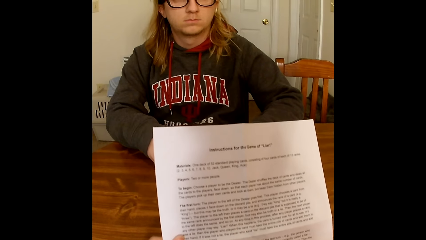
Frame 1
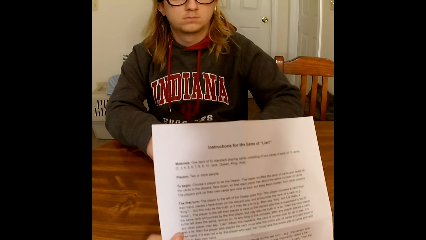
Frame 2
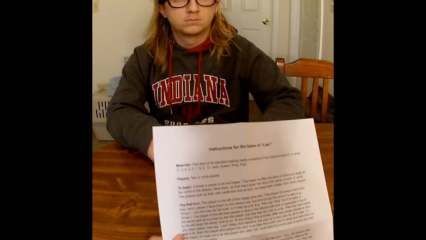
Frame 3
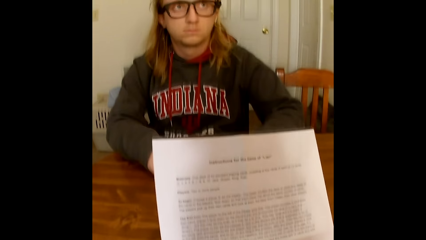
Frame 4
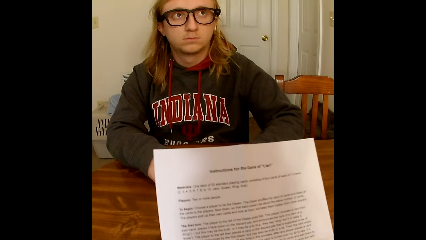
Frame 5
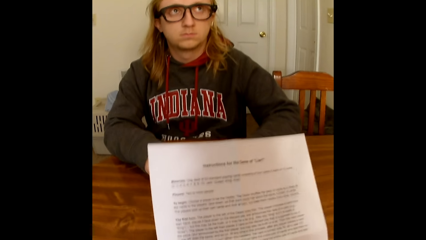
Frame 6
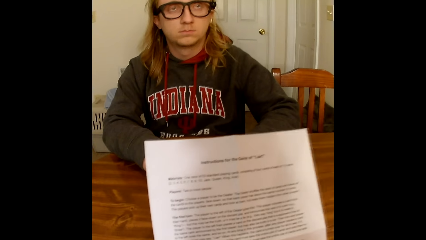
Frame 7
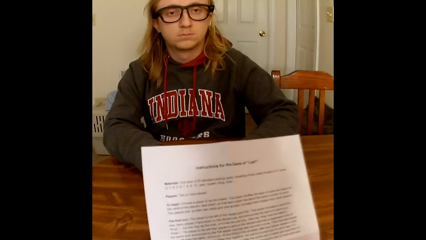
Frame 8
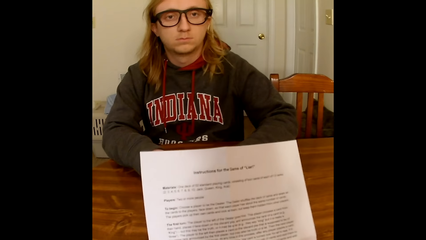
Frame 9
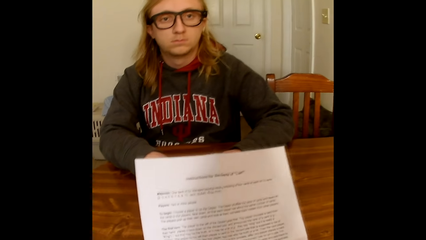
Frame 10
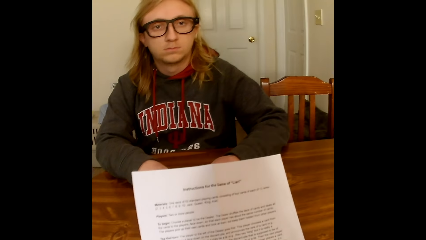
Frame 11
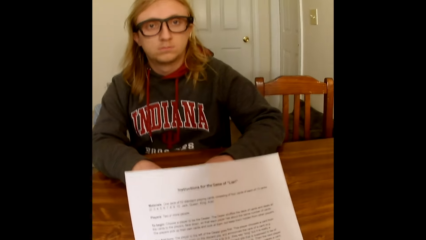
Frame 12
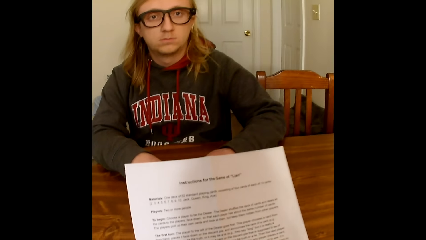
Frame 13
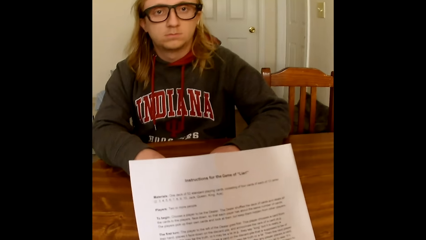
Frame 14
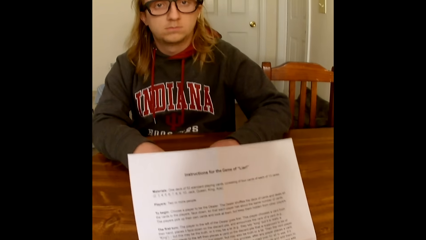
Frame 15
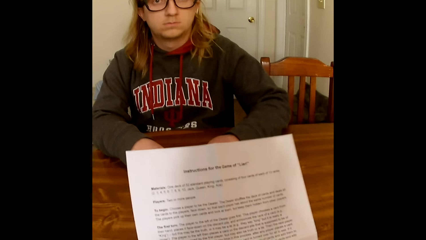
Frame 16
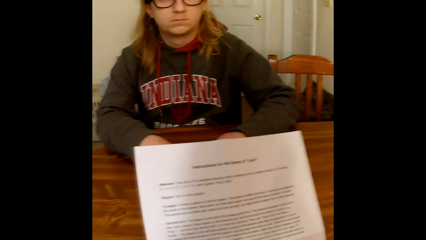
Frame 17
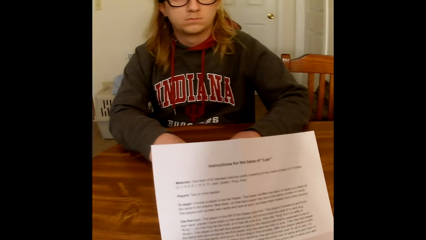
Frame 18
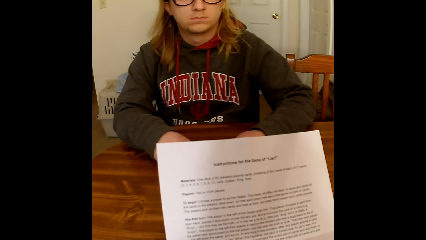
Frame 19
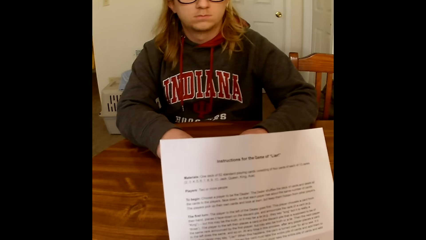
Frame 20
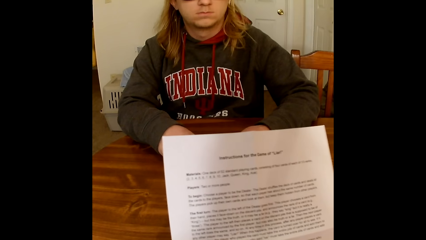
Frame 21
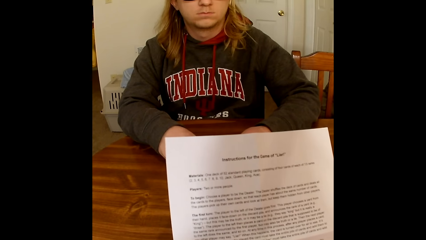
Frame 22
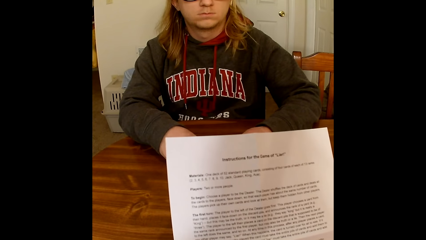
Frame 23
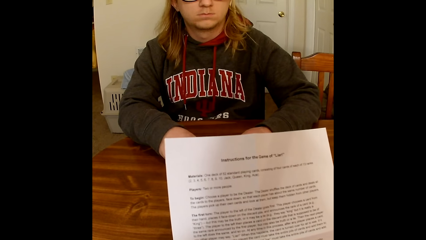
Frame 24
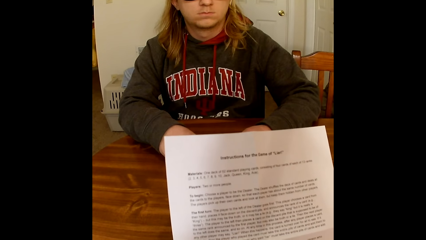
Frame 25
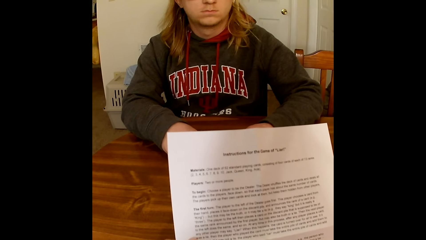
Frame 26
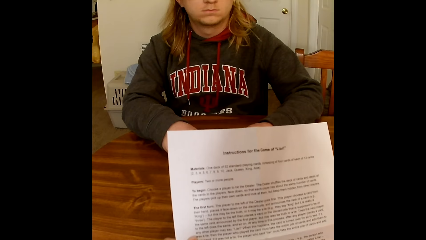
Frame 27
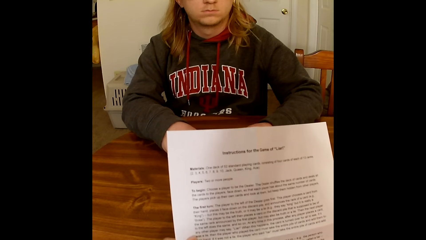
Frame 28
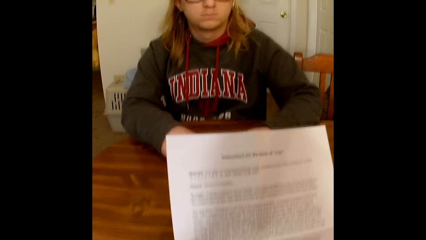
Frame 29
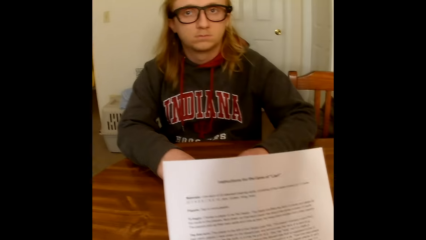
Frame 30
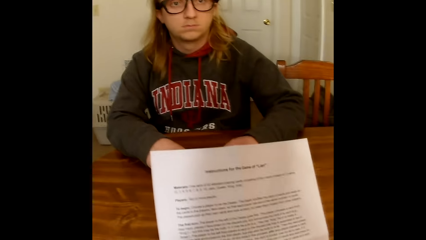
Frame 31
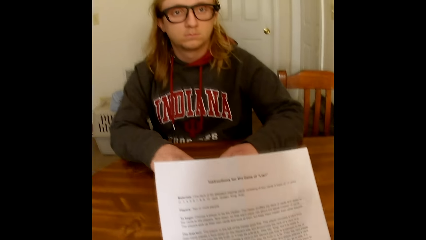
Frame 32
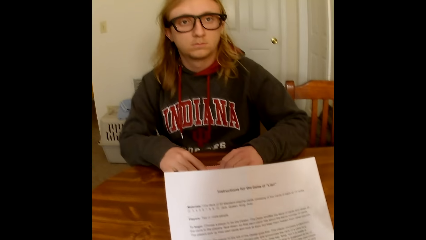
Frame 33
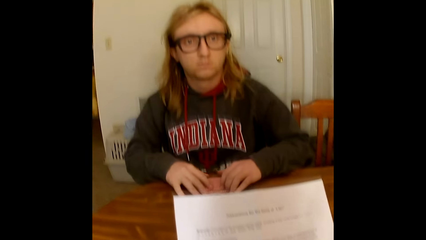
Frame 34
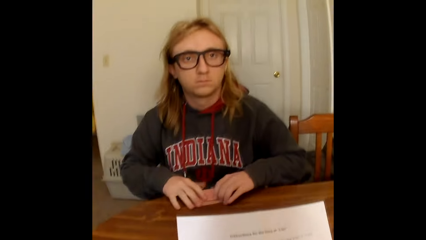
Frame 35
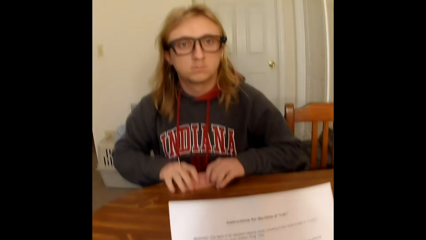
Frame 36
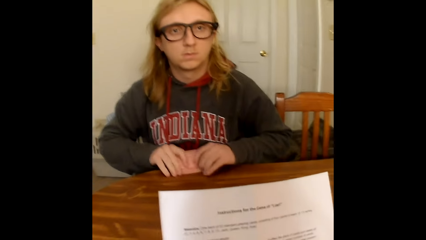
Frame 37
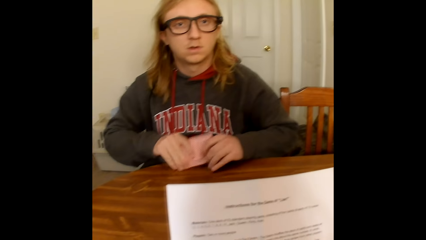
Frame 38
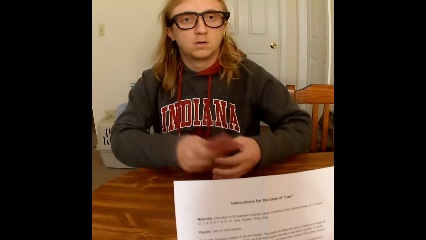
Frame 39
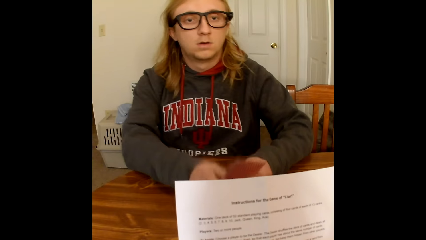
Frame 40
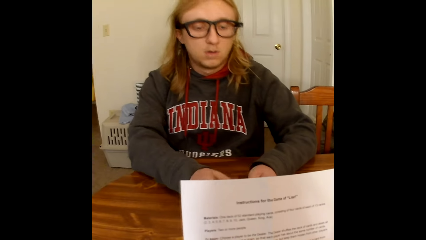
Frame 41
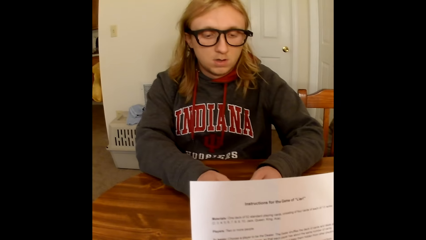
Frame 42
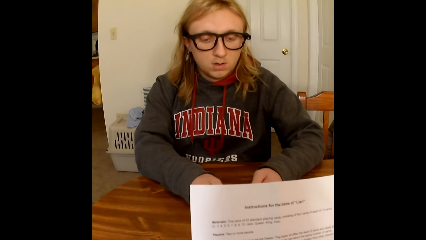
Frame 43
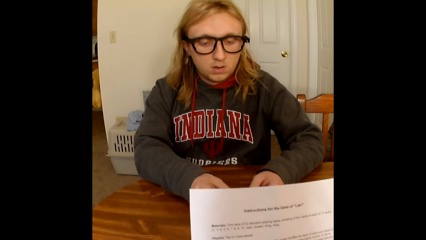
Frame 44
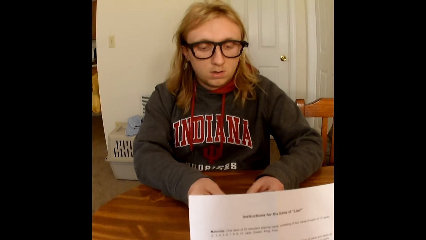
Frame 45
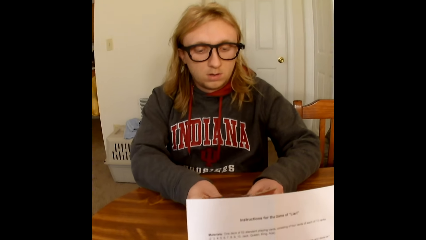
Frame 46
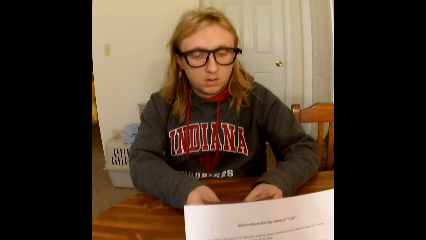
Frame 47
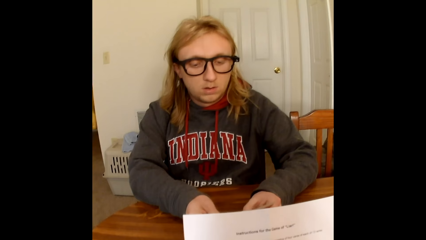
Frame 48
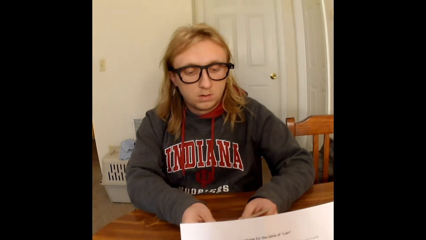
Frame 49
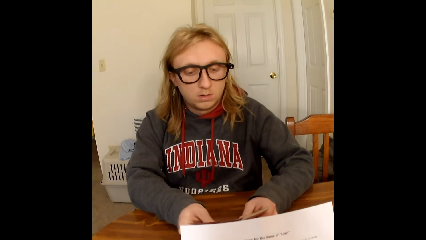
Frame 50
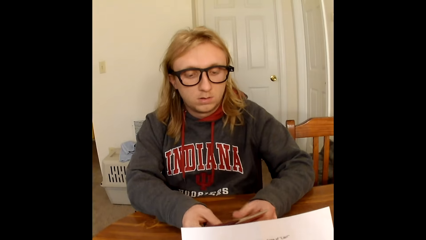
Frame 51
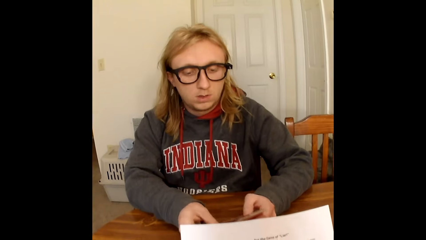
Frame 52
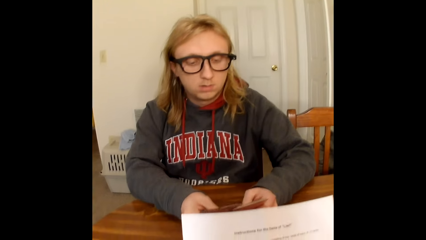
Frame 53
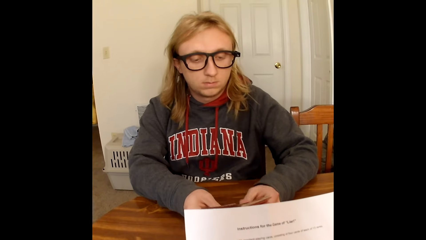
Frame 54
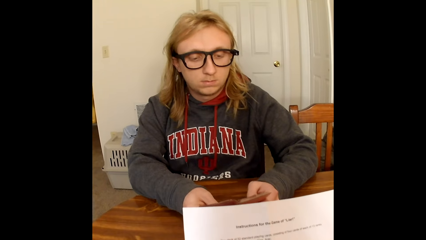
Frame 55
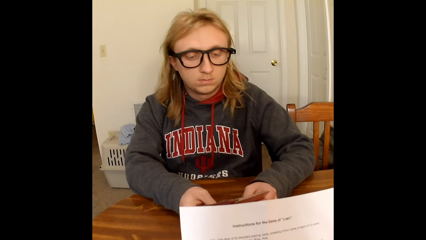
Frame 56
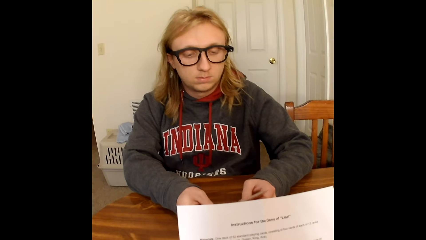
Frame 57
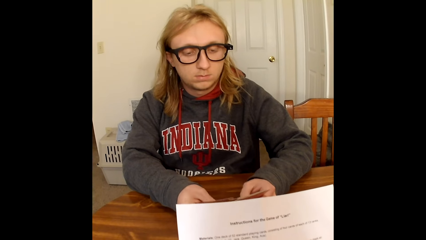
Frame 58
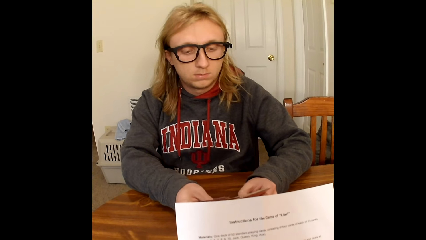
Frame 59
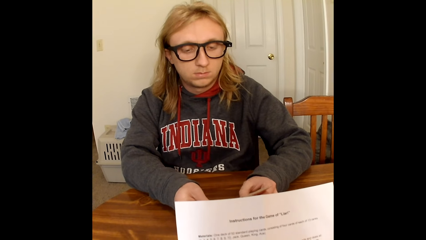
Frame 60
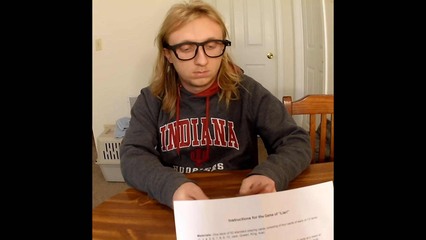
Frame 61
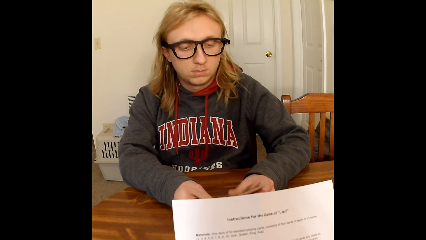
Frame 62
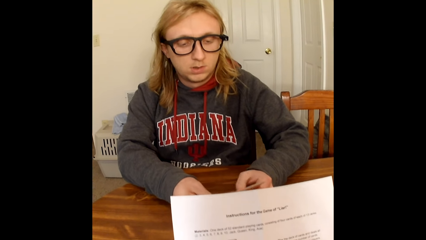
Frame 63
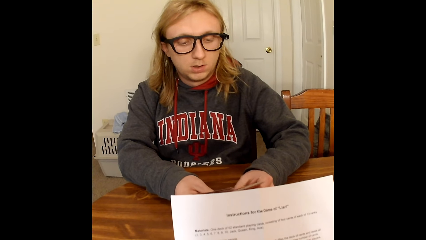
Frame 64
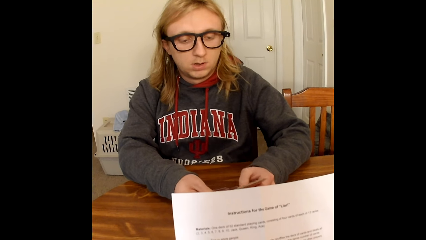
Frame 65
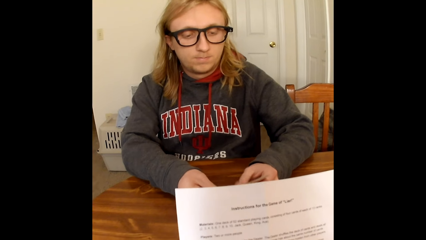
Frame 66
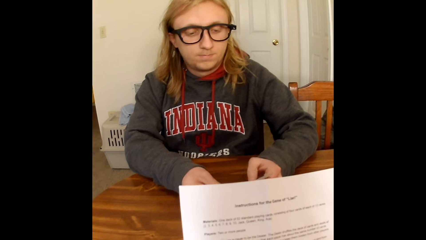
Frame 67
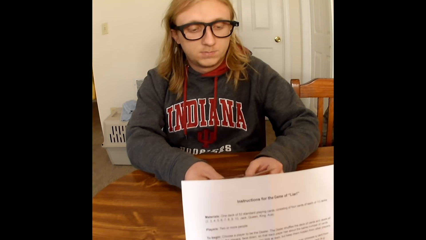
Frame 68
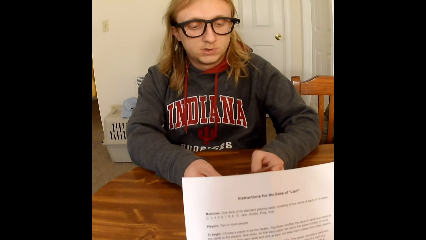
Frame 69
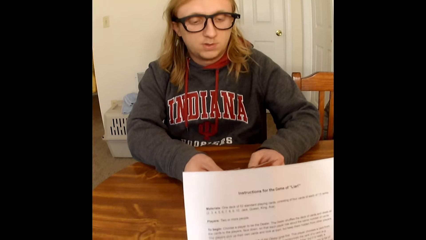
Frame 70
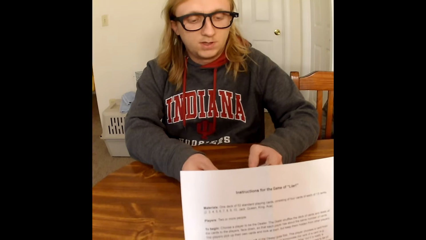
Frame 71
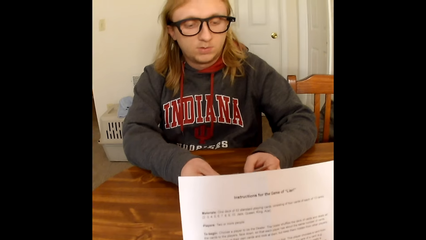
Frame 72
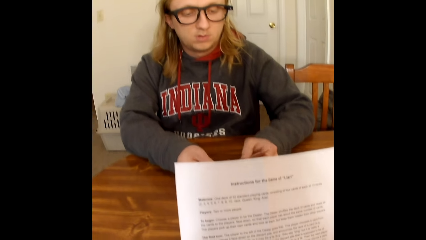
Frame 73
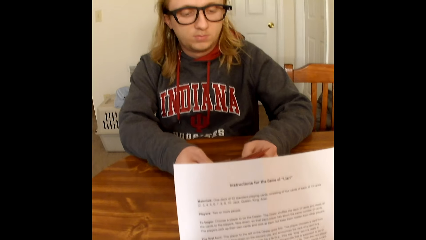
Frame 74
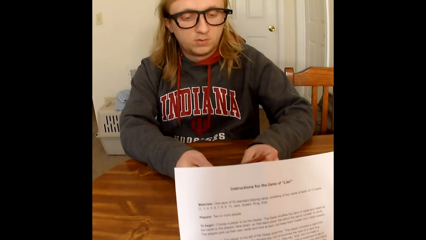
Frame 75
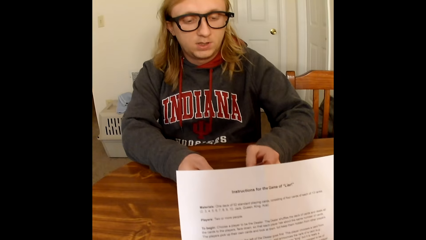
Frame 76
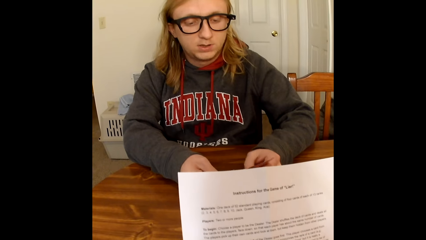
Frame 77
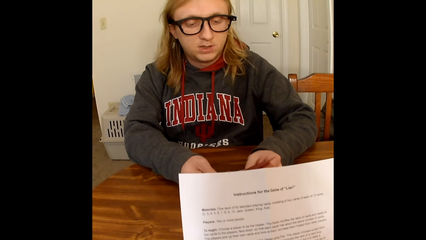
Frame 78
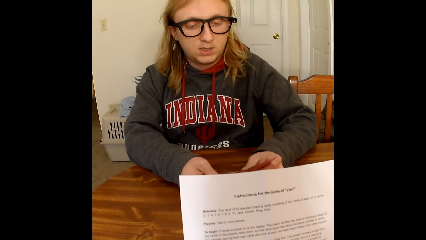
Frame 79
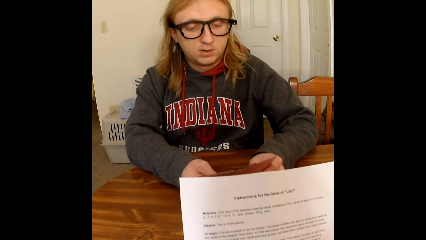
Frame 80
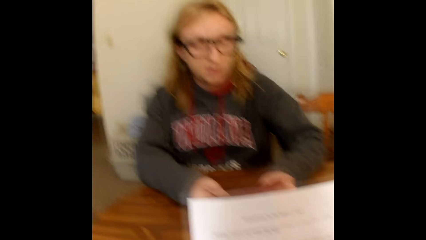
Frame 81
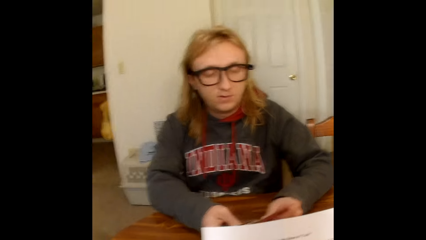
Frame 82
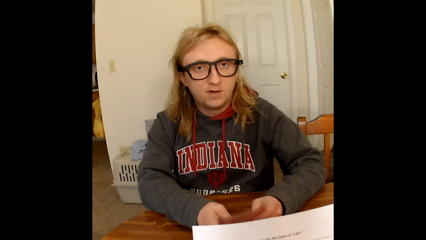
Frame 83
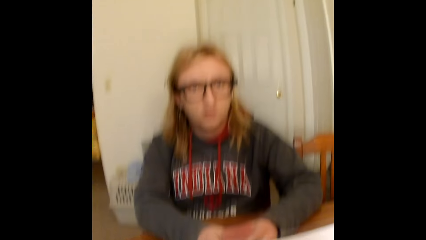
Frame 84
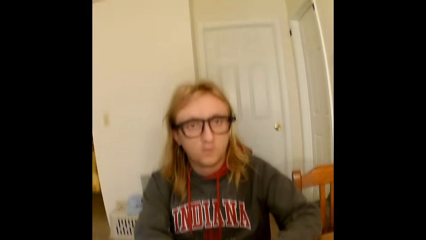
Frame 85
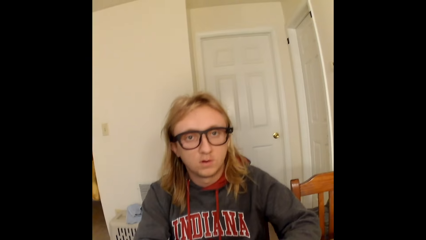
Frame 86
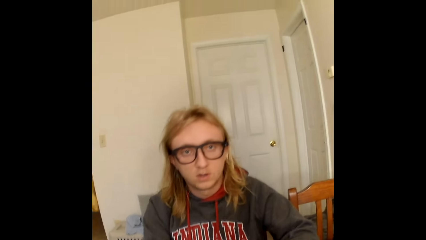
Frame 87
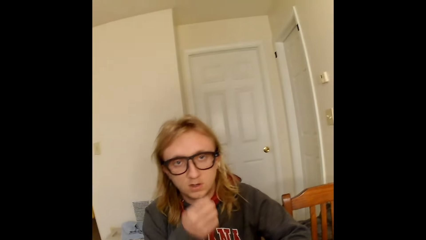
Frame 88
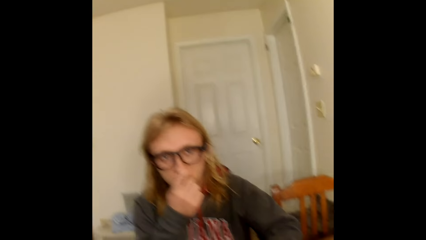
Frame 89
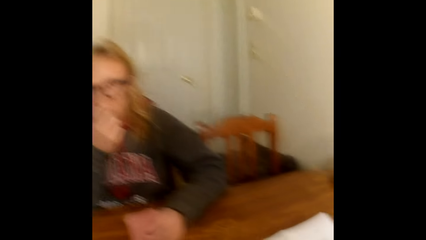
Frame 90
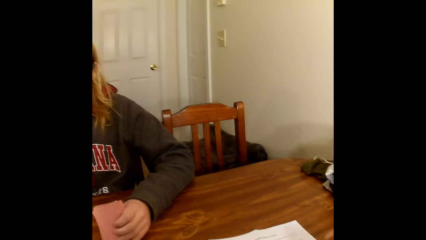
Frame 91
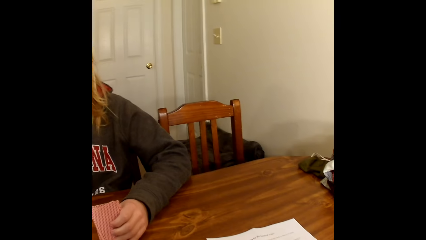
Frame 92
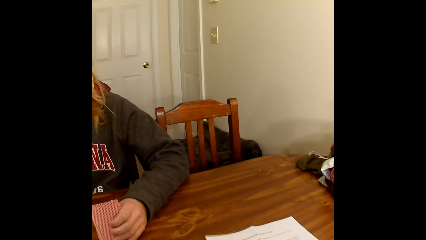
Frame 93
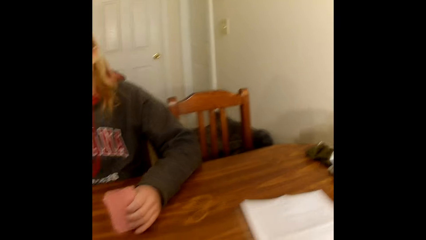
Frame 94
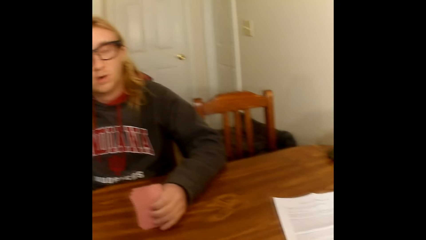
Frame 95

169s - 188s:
A man flips the cards on the table with both hands. The man shuffles the cards in his hands with his thumbs. The man touches his face with his right hand.
